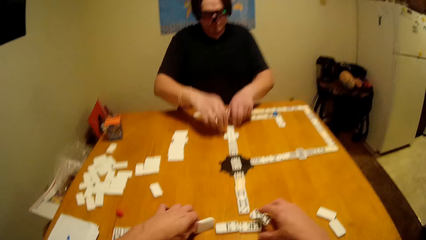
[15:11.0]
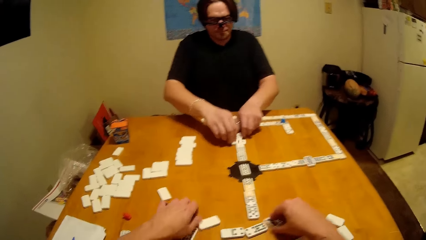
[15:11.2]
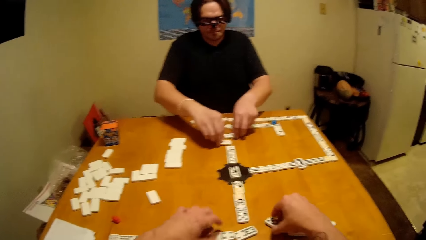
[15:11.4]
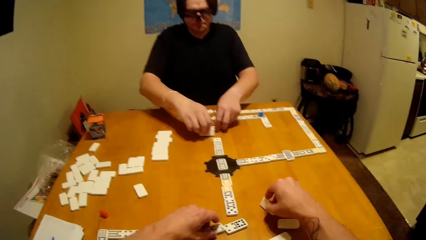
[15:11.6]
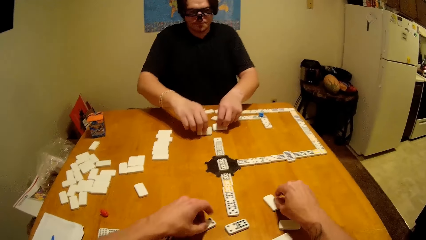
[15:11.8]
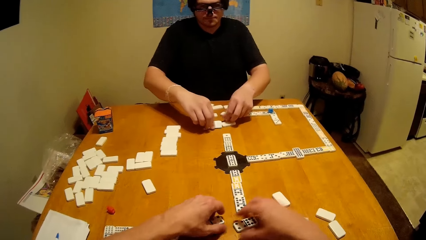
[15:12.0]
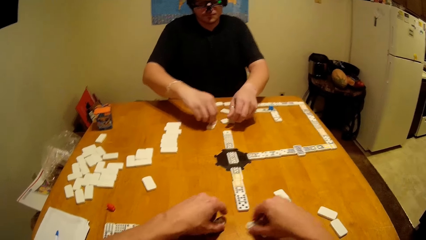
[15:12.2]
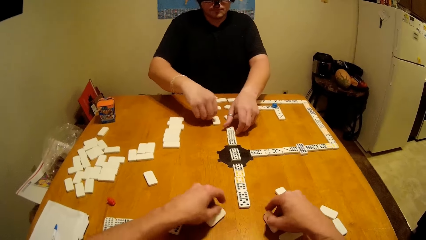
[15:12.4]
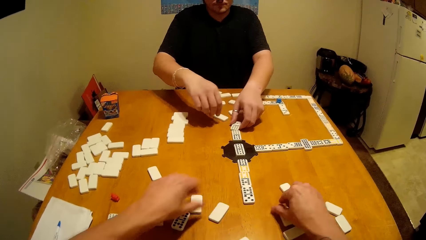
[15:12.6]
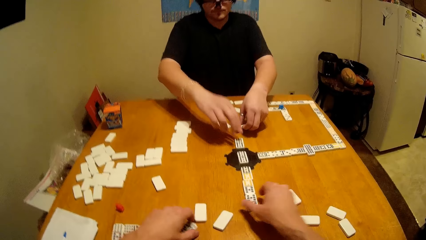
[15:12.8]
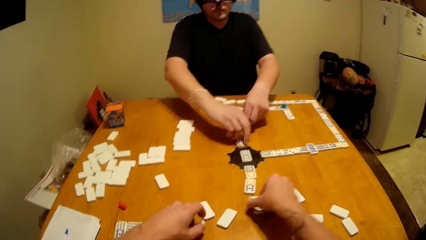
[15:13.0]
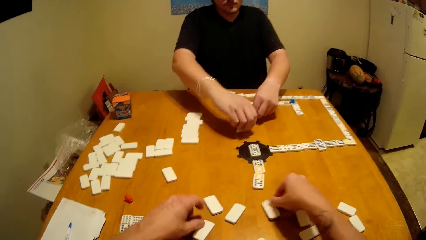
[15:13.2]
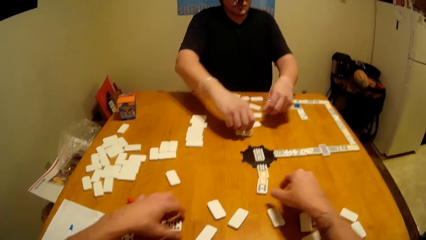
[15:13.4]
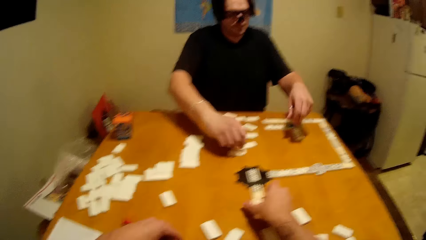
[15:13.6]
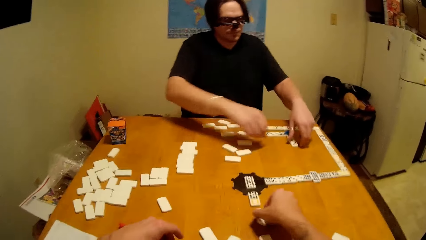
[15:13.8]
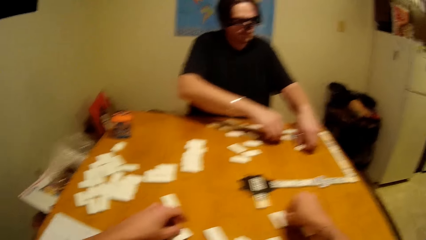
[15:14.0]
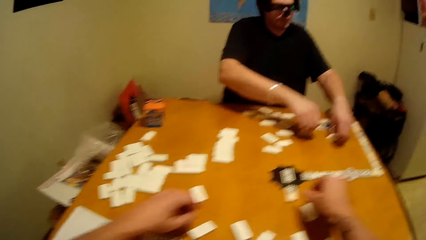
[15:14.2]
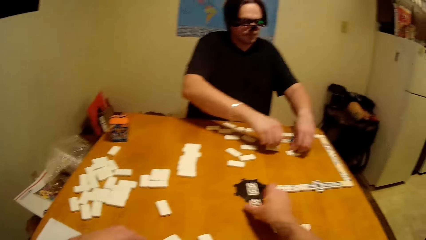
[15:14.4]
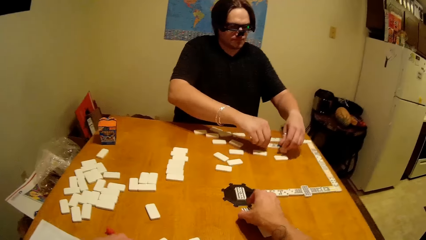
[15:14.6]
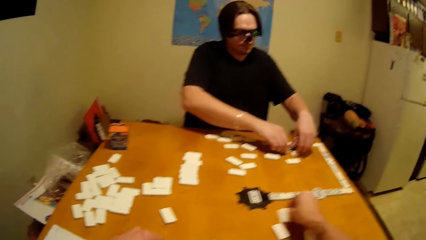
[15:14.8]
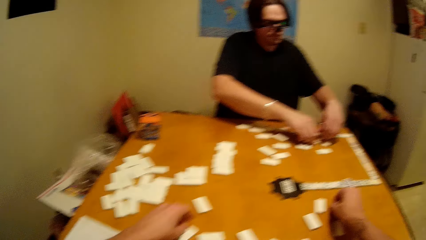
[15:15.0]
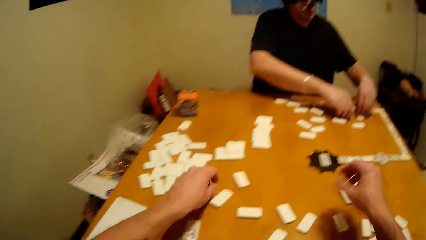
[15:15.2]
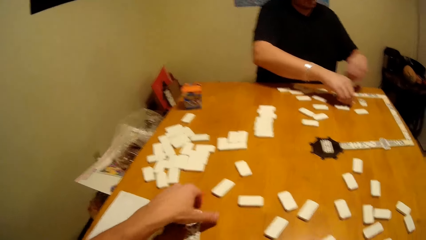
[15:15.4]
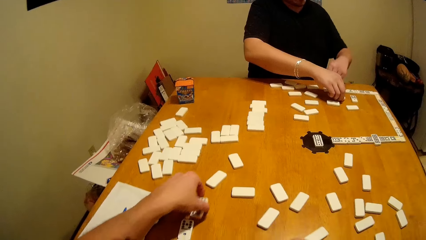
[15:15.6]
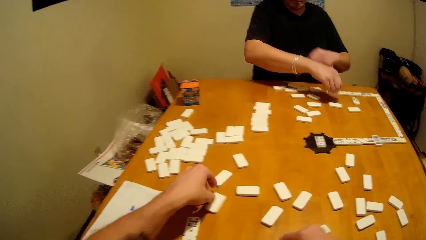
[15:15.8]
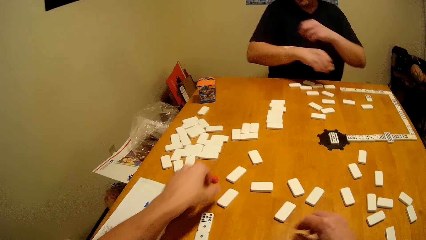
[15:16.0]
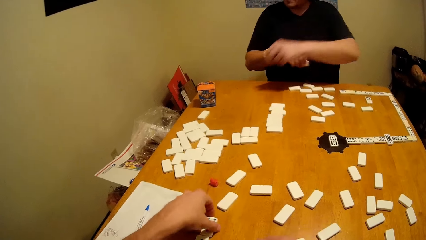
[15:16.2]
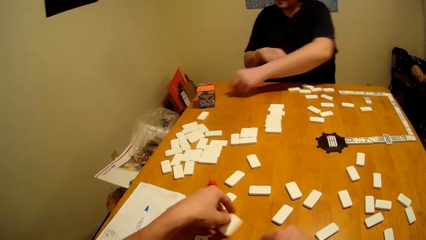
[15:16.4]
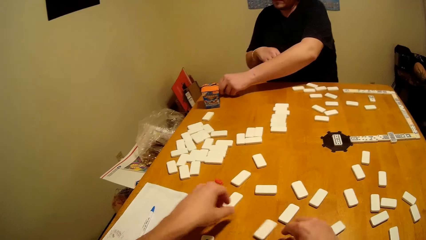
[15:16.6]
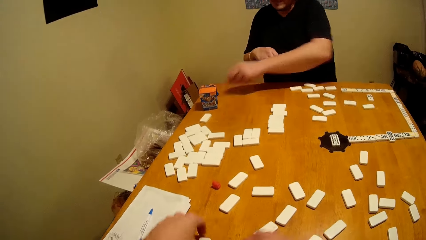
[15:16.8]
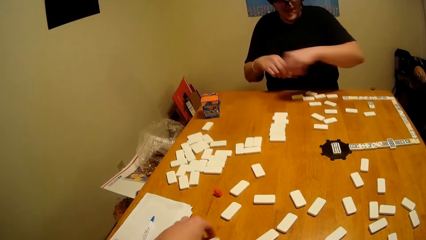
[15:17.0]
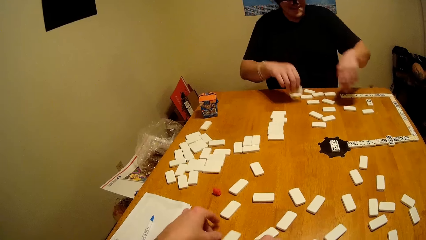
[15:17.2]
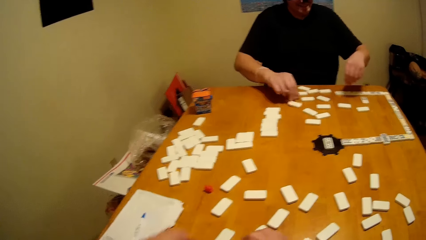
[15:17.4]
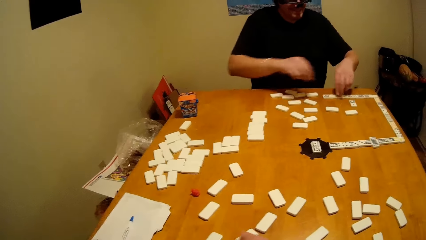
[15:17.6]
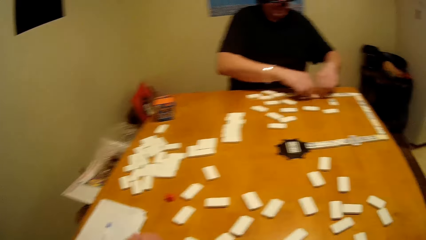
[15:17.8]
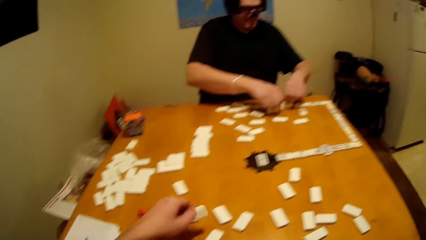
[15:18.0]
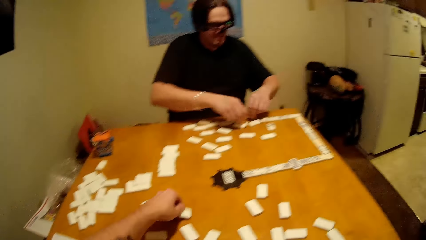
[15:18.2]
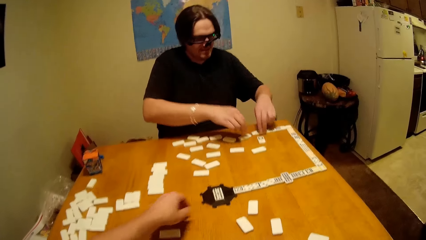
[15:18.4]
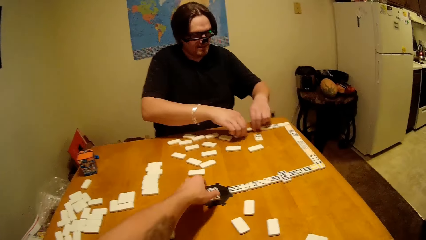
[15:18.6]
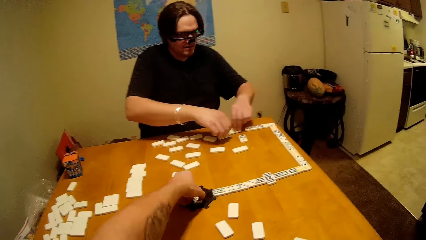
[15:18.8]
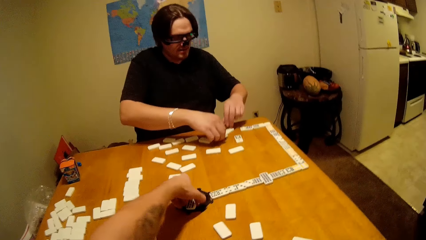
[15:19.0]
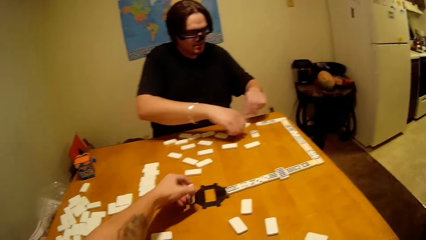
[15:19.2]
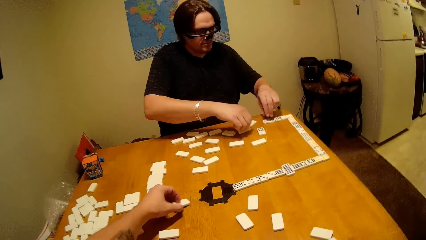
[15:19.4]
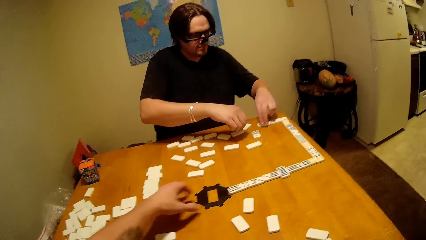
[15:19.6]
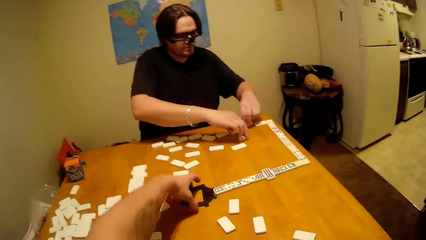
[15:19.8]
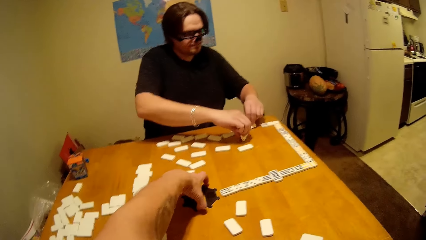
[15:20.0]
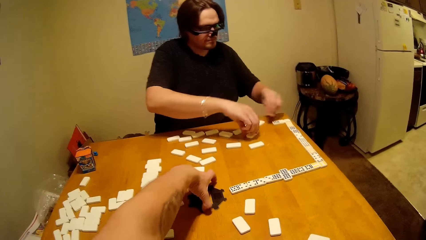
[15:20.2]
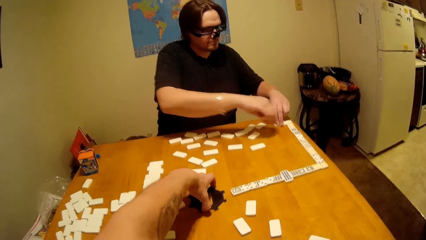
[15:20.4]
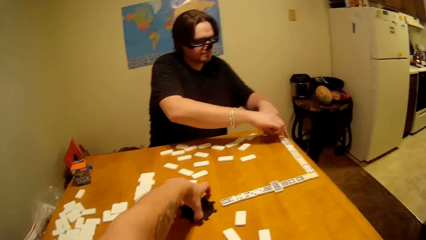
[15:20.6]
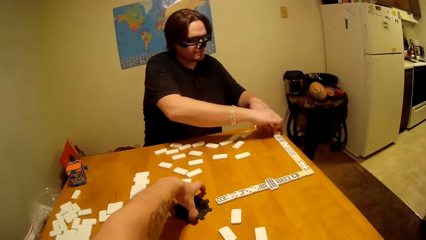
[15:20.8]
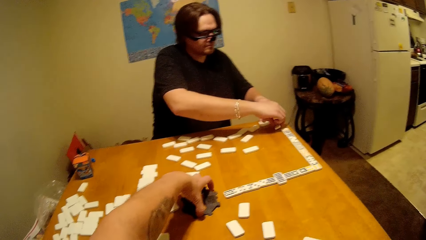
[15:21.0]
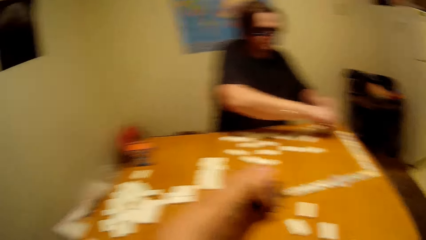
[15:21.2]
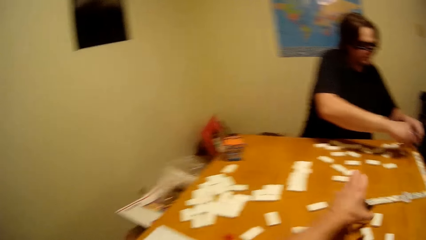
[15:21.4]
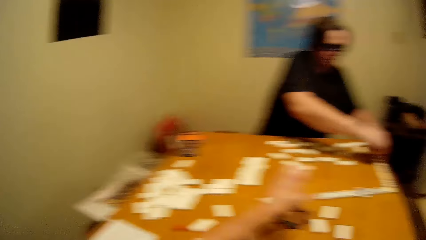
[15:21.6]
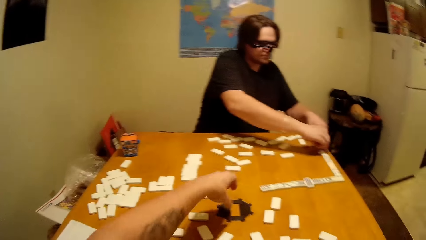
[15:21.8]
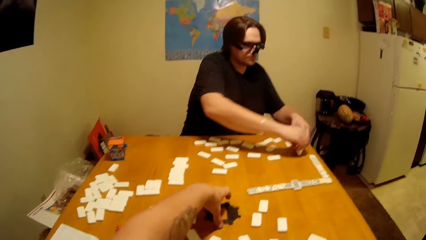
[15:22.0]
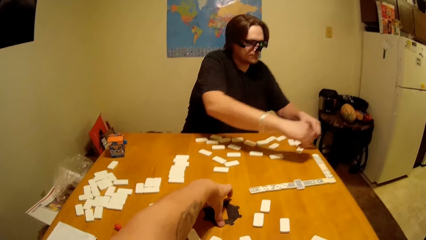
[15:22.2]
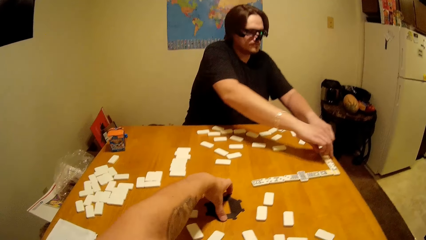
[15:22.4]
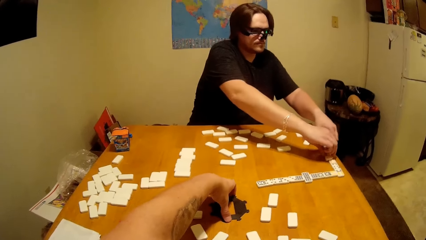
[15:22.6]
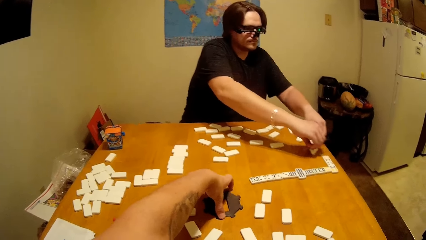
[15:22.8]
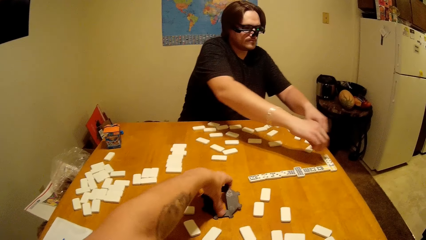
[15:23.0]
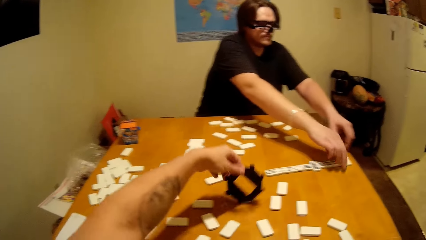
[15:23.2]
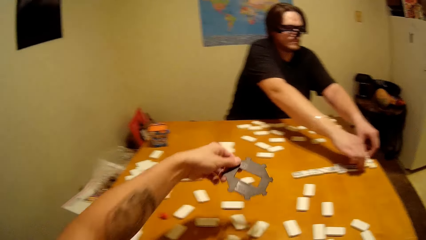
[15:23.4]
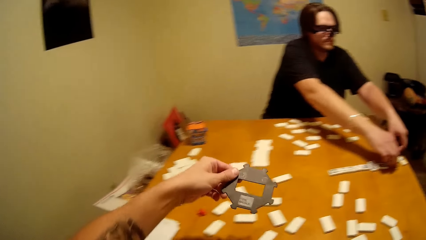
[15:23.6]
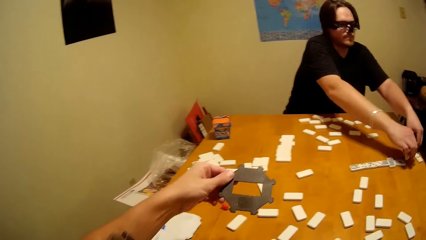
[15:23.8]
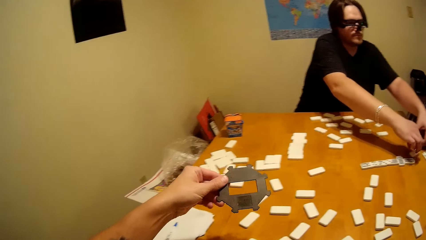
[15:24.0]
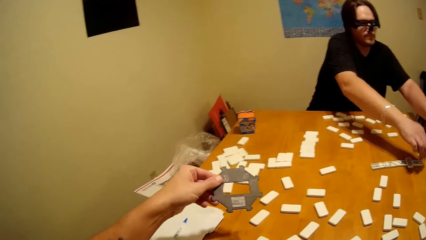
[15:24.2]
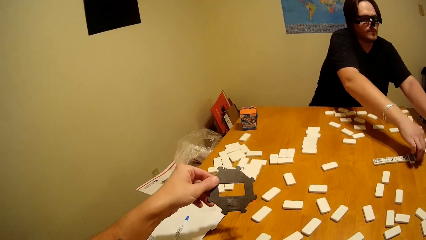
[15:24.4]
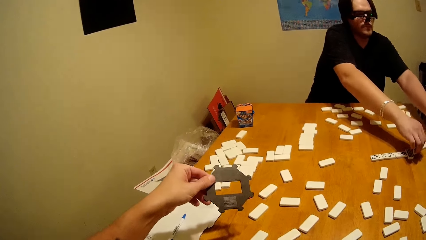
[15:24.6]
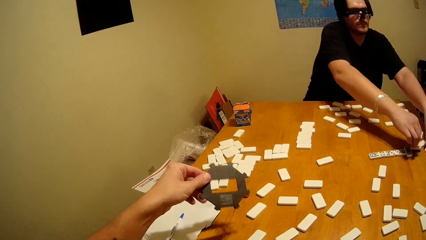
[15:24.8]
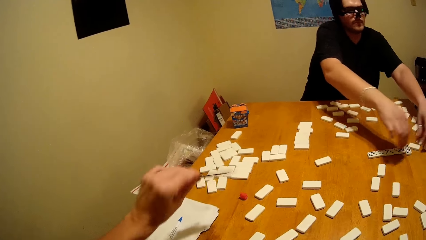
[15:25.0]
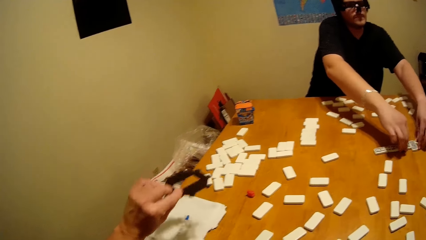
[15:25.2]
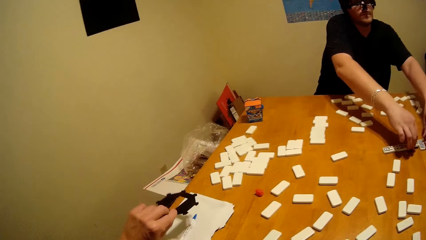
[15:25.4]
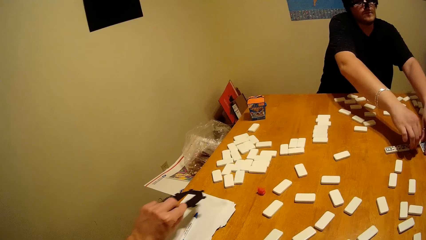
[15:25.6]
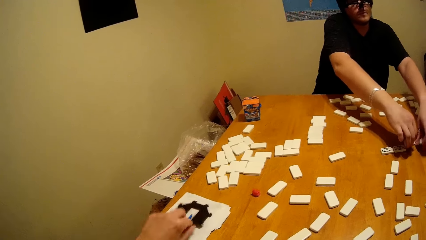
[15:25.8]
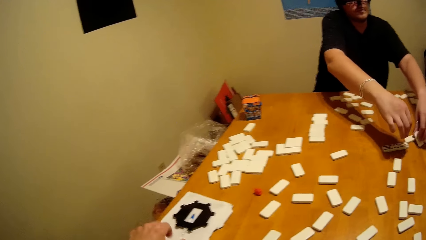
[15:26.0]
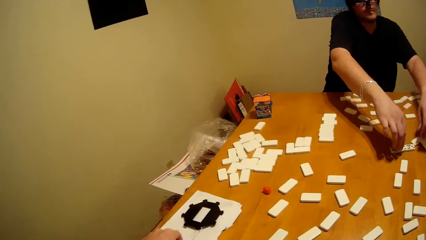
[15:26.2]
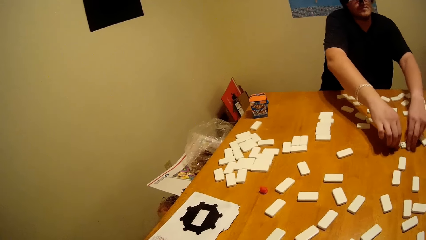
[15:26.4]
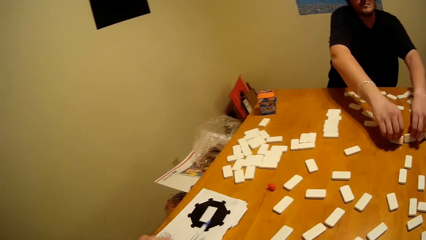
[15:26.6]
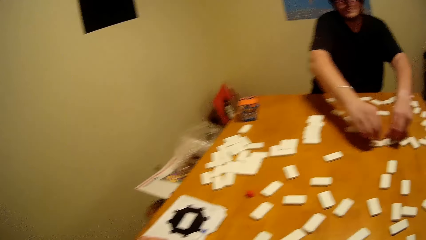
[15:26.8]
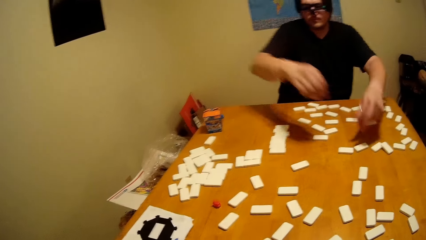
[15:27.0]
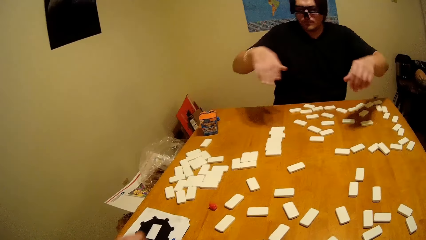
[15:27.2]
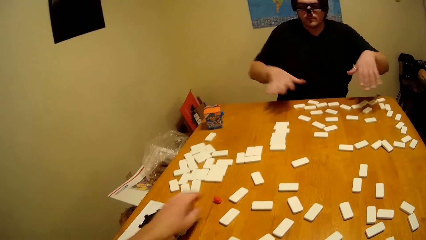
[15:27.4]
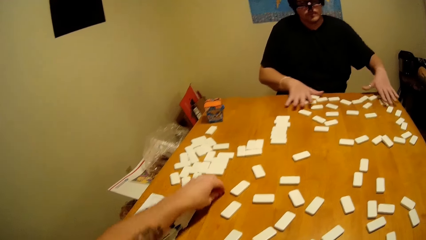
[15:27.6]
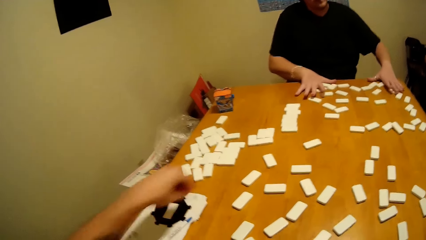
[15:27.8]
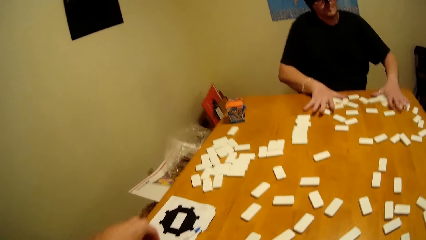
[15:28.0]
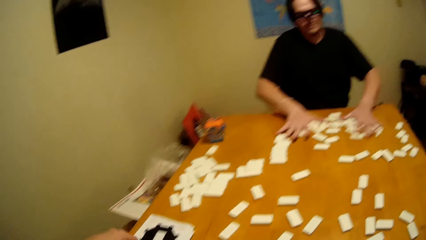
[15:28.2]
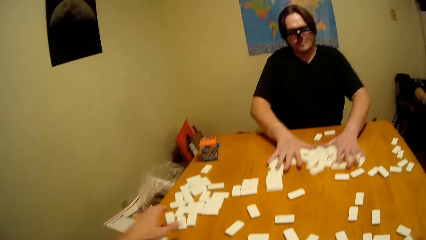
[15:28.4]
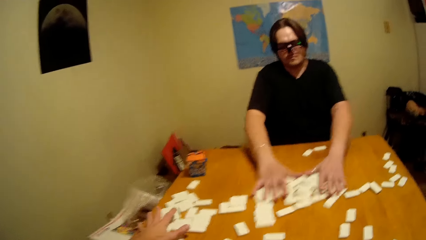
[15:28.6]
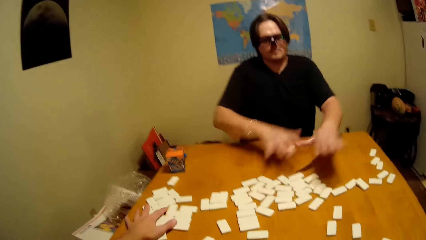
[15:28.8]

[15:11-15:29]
The camera wearer arranges the domino piece. They take the domino piece. They put the domino piece down. A man lifts up the hand.
